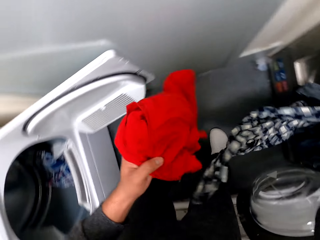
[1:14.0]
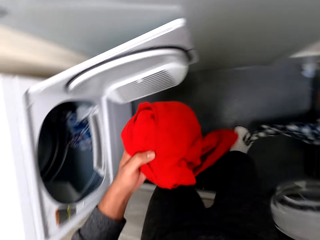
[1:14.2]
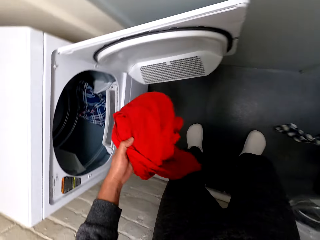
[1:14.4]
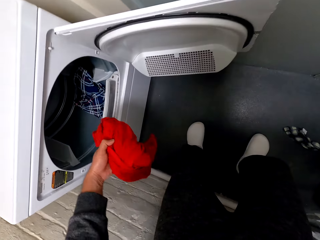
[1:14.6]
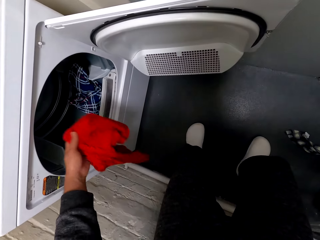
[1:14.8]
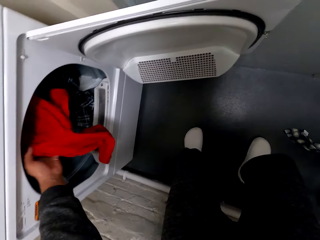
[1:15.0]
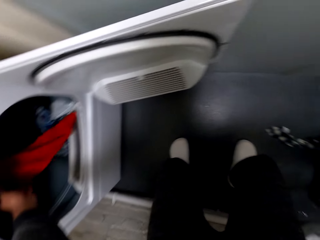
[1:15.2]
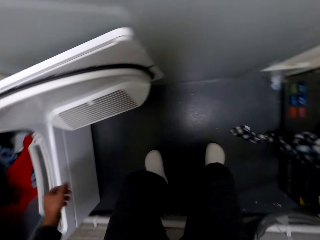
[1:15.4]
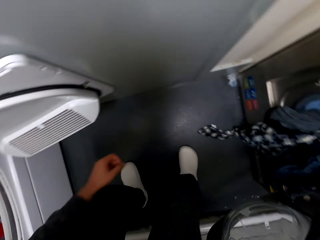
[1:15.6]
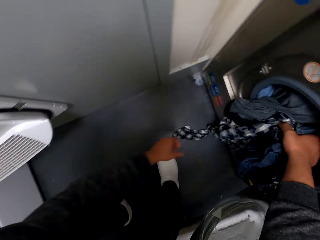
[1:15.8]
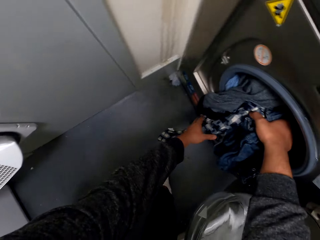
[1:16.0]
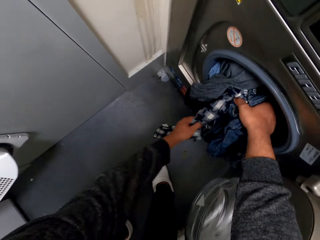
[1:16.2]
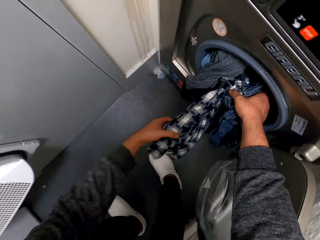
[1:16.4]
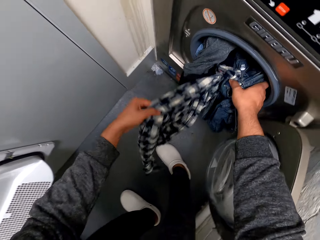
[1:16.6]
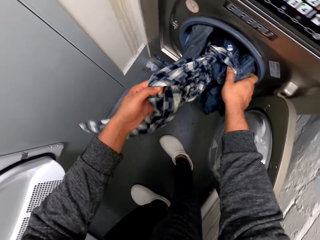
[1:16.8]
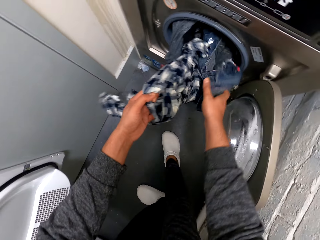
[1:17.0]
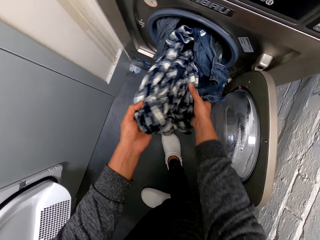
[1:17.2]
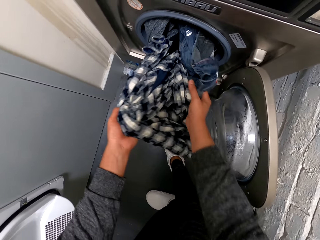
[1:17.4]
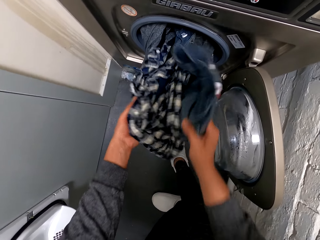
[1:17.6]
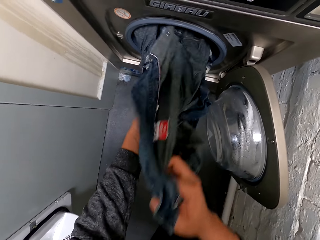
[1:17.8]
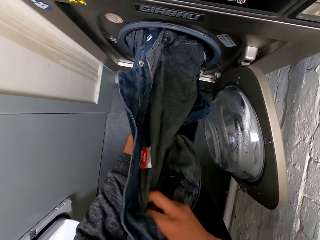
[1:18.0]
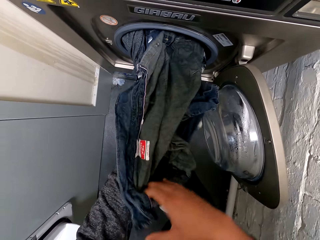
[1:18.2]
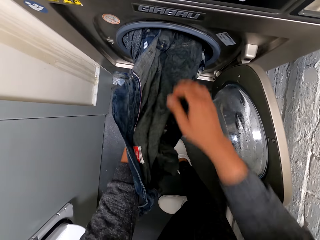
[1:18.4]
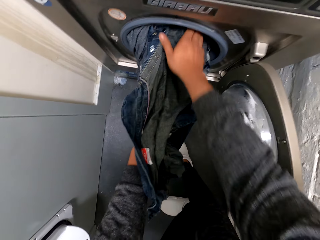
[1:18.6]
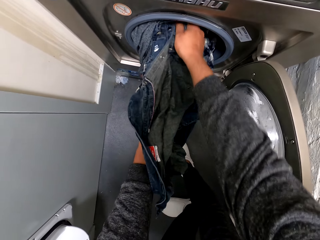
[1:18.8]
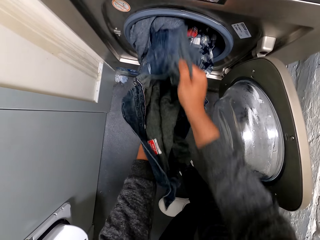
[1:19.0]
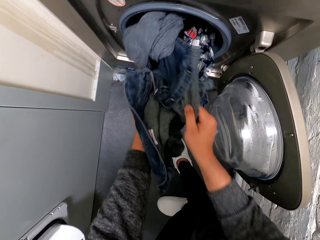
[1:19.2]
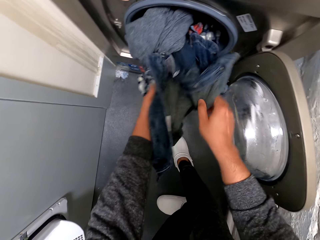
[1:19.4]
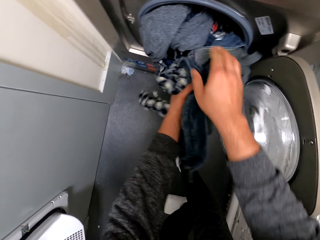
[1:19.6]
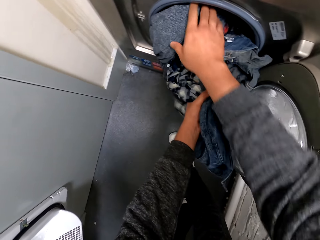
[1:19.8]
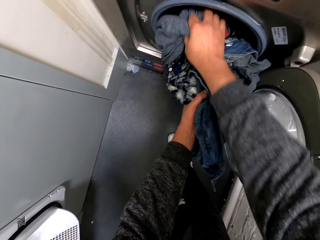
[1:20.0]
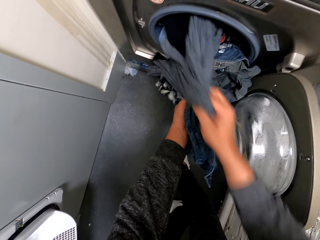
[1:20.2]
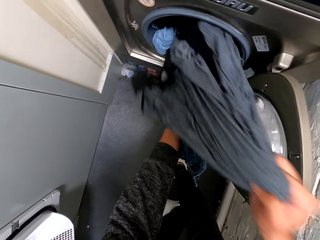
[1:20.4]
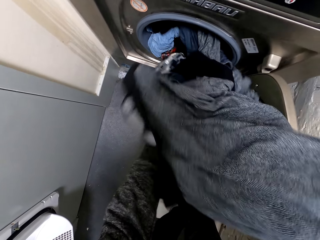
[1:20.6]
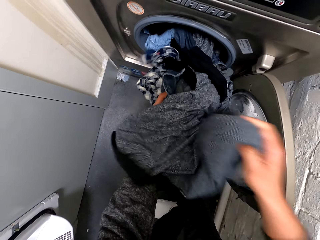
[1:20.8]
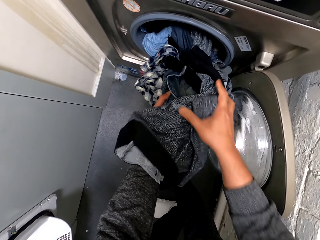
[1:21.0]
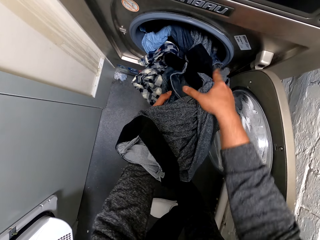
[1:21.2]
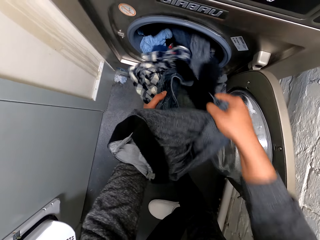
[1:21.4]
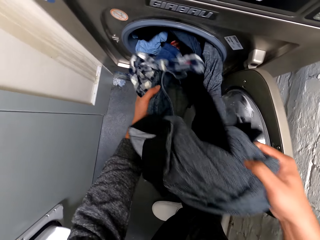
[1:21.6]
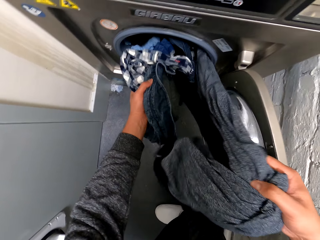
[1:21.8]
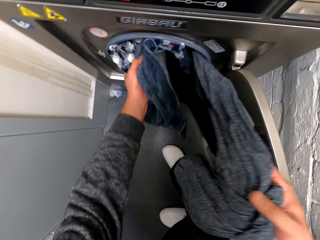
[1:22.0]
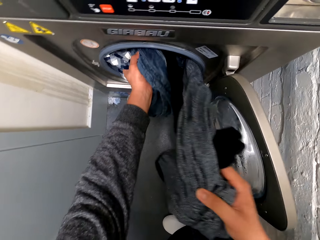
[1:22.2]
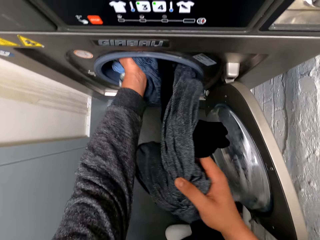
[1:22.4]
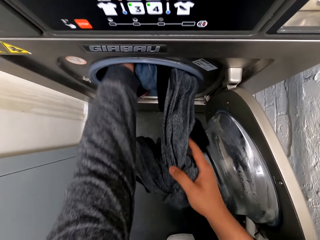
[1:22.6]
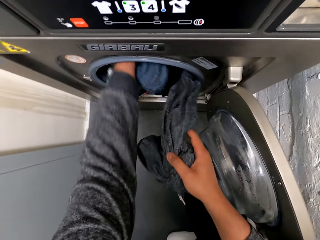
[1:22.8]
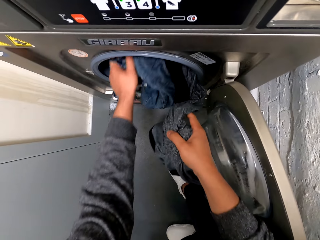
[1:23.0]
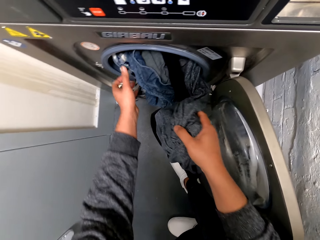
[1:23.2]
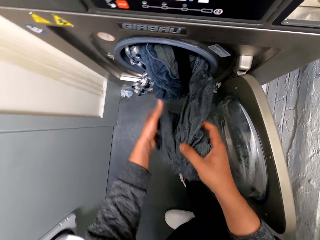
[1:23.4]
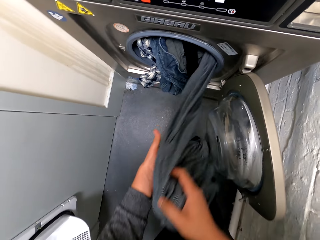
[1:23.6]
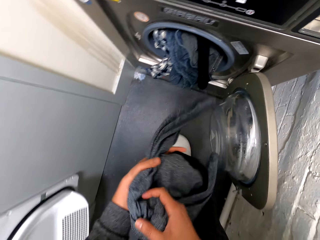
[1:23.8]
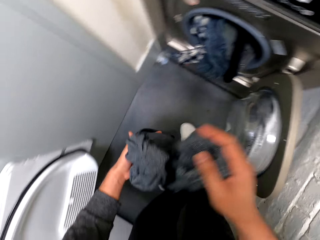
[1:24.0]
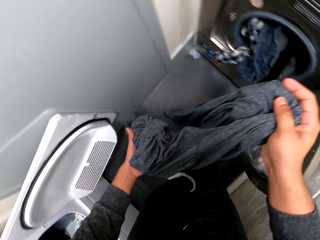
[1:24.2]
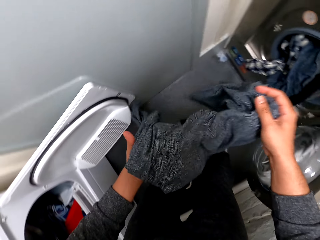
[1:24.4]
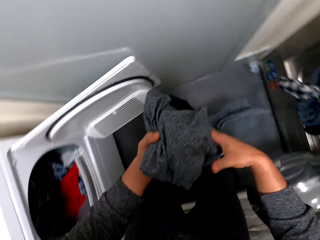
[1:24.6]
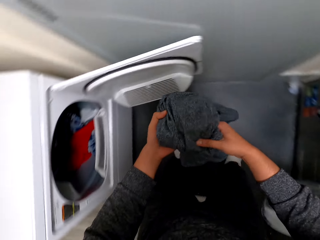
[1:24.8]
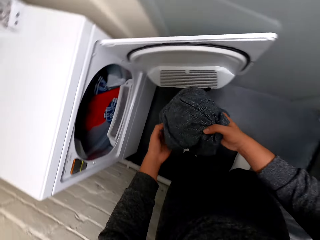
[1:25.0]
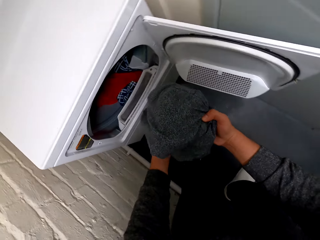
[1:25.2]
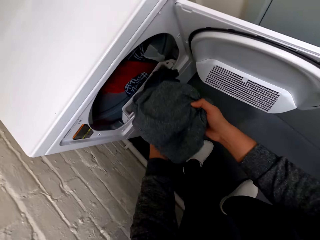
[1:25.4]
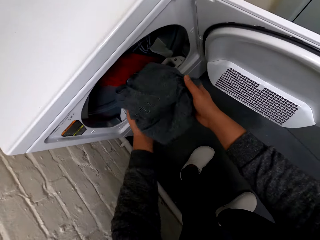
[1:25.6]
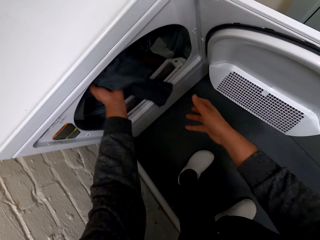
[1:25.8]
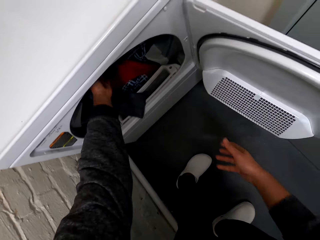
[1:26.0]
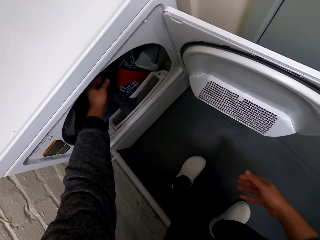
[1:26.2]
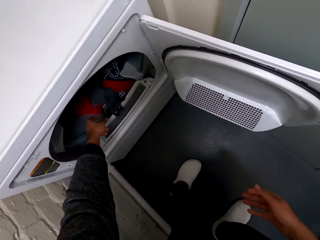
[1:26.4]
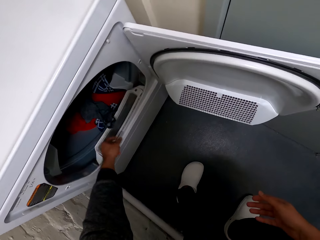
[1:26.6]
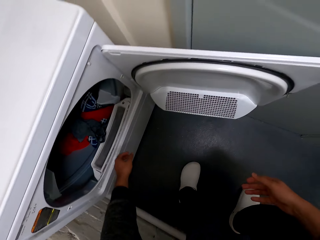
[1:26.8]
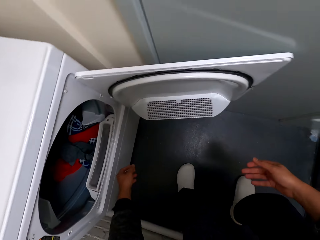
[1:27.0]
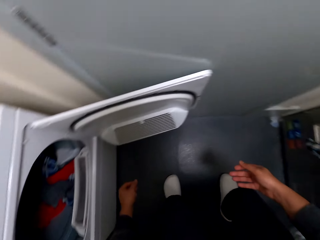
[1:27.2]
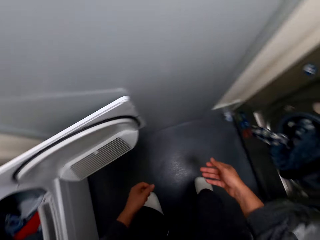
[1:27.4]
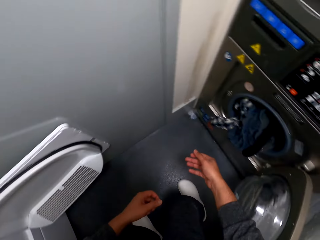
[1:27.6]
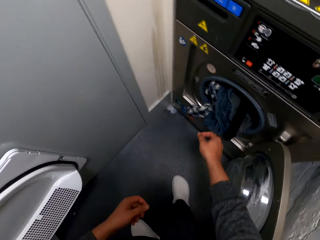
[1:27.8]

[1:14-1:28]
The camera wearer puts the shirt in the other machine. They remove the cloth from the machine. They put the cloth in the other machine.

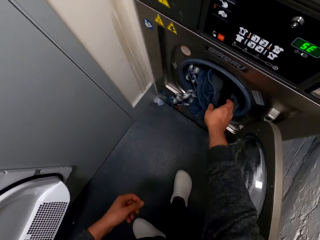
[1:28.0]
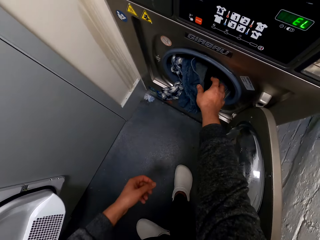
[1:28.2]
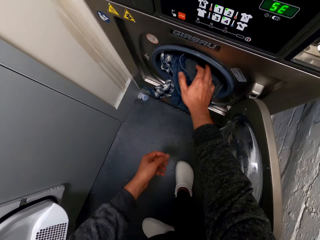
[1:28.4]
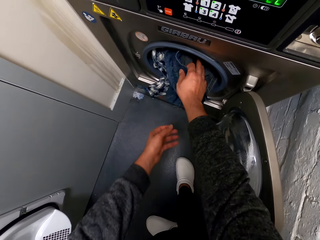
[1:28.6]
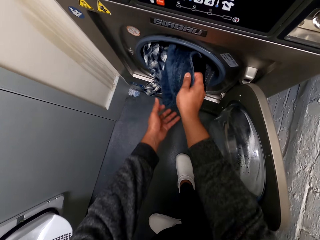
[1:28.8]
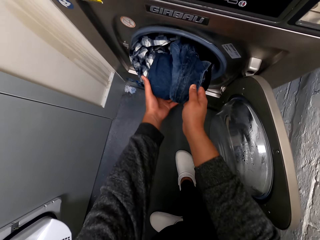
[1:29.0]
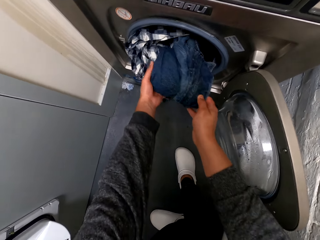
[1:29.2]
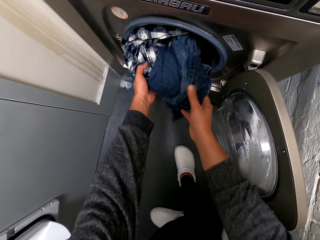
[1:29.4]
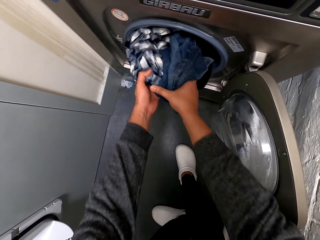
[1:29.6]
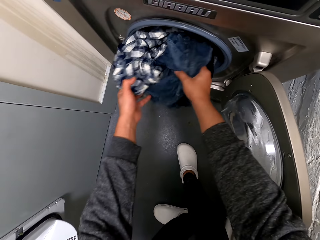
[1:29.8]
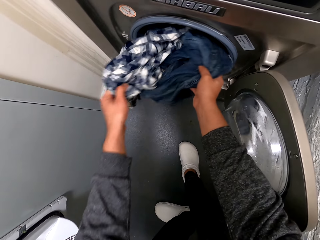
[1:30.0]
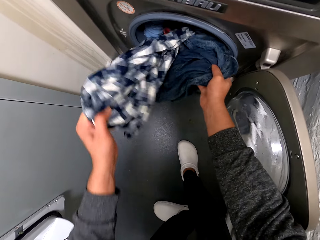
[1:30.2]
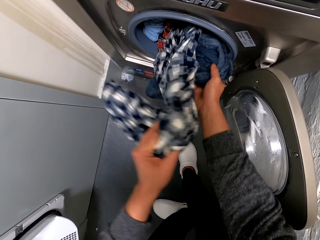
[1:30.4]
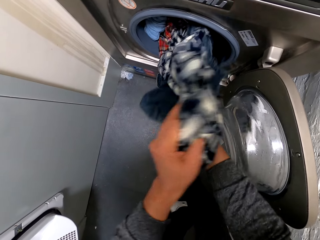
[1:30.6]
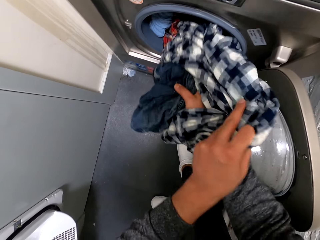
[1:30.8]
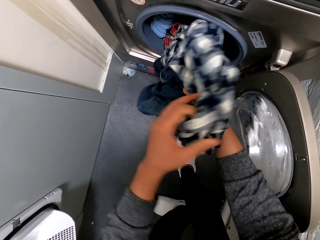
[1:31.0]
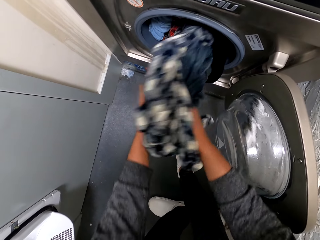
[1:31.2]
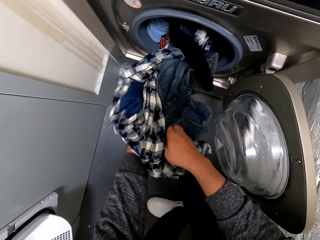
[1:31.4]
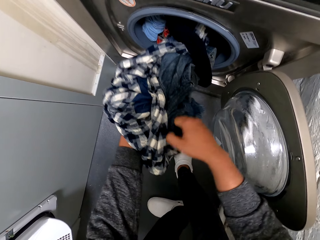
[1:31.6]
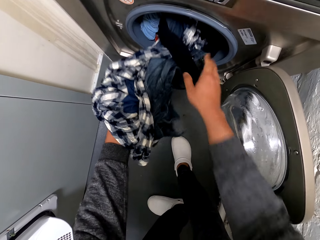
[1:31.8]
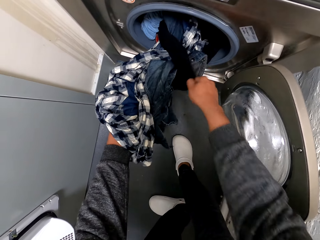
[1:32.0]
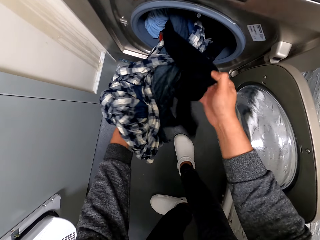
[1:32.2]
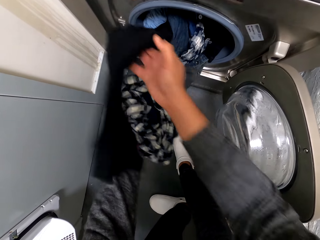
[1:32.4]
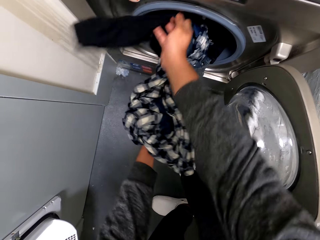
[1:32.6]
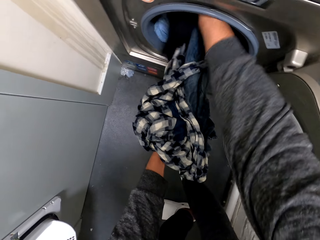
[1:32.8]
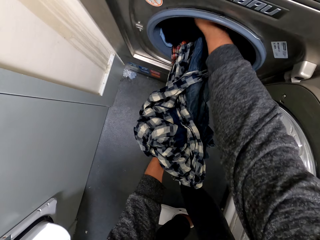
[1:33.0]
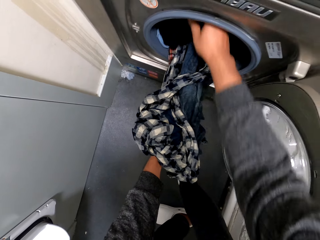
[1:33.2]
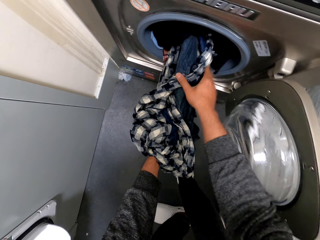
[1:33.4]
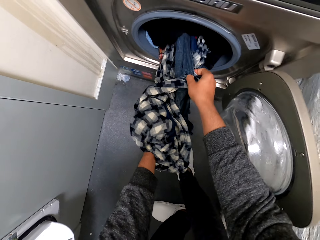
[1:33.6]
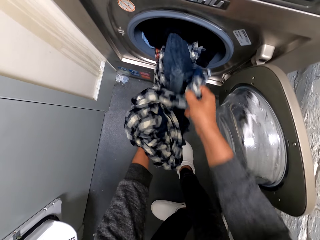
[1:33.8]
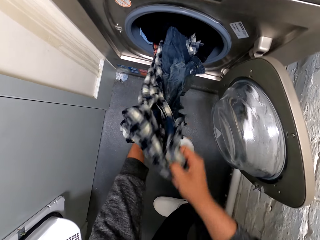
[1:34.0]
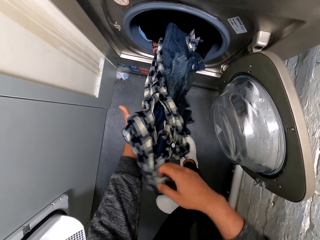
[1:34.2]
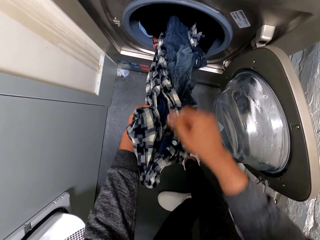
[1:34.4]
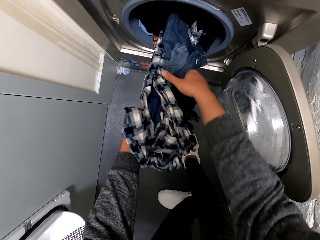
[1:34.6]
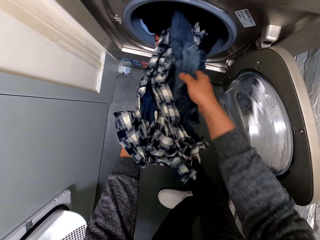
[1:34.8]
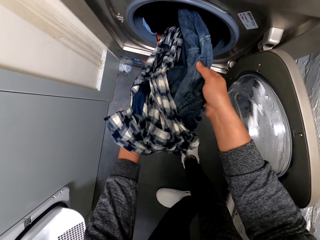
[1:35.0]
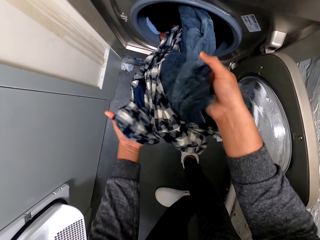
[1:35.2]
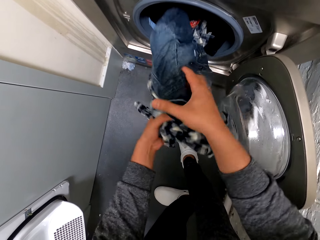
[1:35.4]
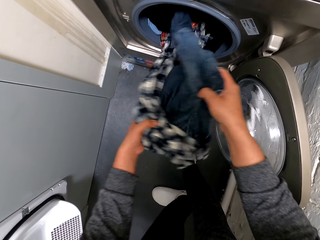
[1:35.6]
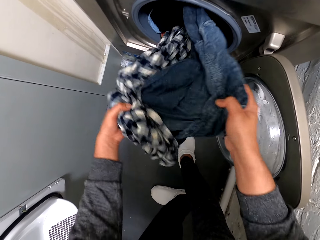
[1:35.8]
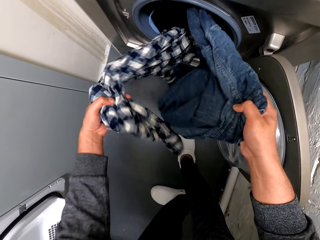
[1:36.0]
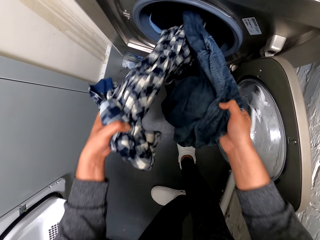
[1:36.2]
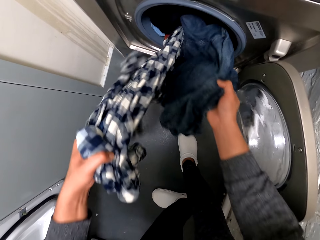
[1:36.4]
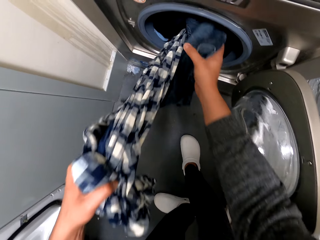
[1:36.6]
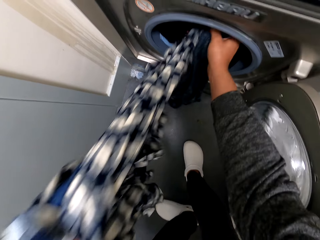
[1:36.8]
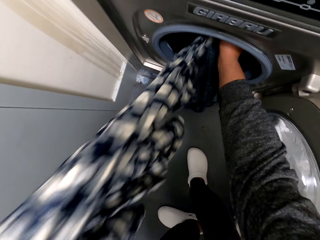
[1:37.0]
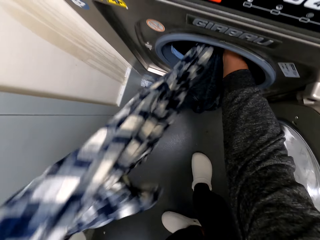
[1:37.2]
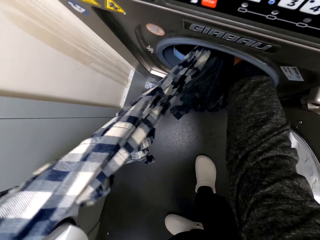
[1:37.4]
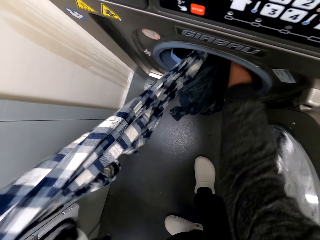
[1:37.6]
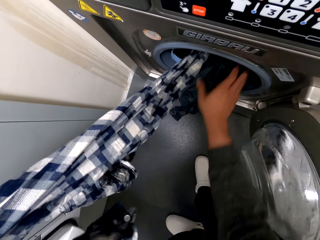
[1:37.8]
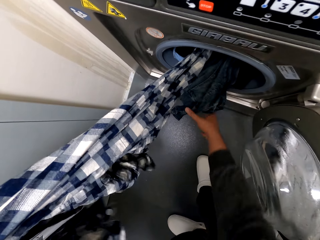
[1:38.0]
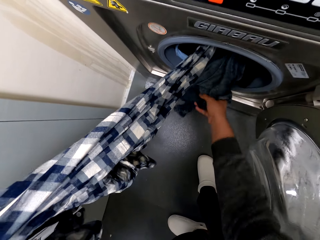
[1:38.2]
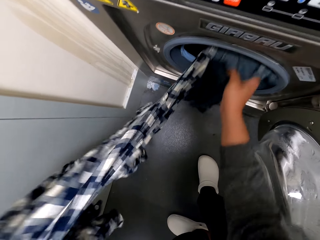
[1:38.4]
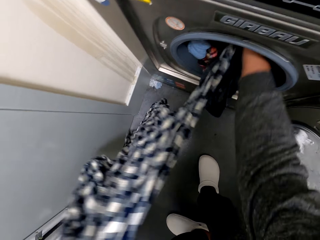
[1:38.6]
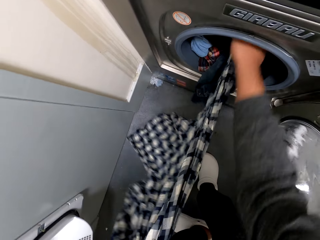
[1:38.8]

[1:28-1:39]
The camera wearer removes the shirt from the machine.
